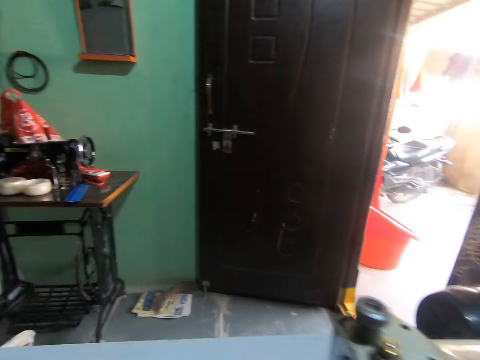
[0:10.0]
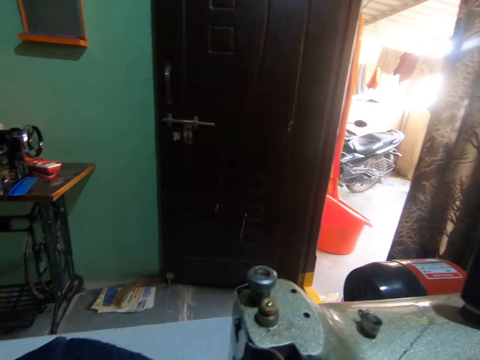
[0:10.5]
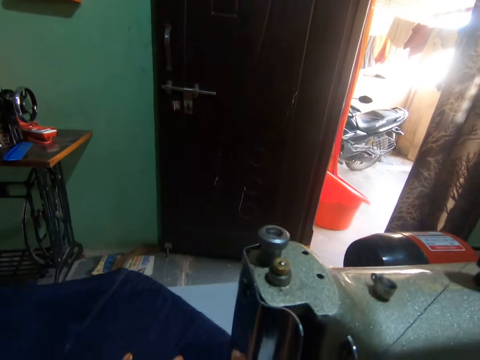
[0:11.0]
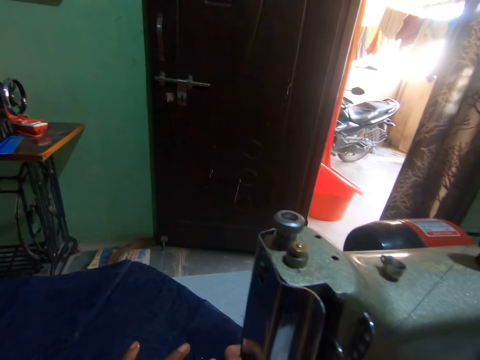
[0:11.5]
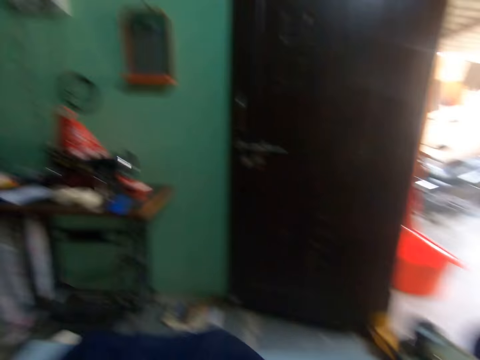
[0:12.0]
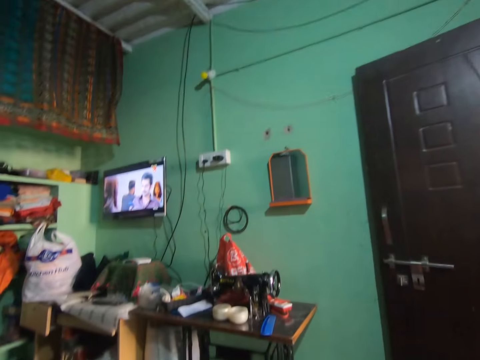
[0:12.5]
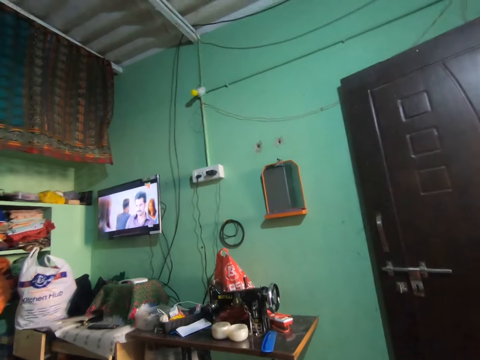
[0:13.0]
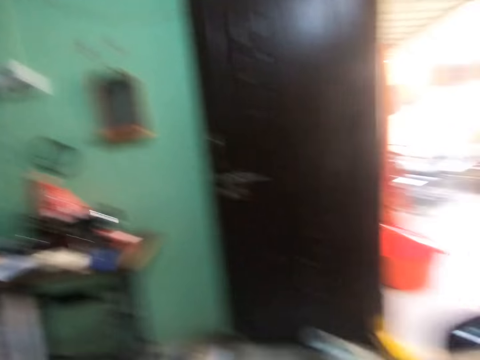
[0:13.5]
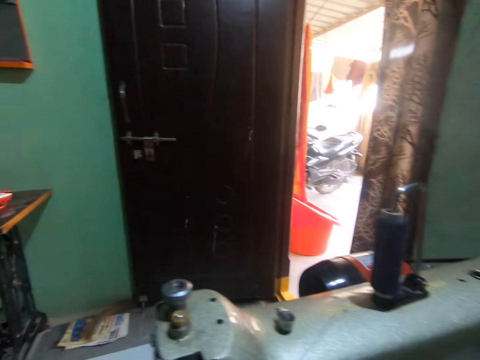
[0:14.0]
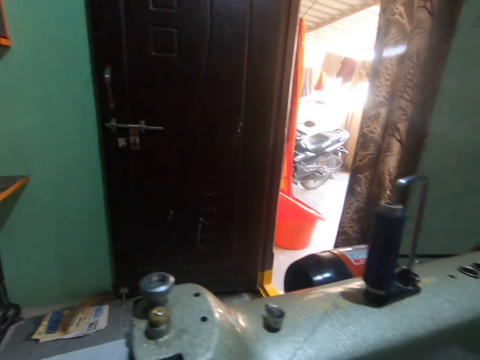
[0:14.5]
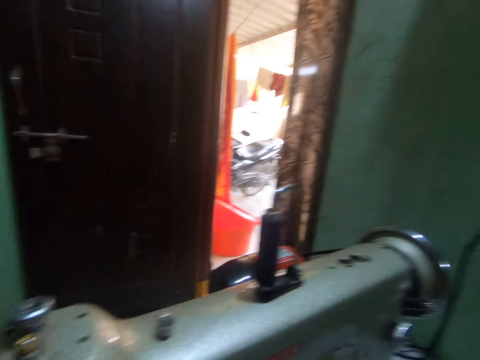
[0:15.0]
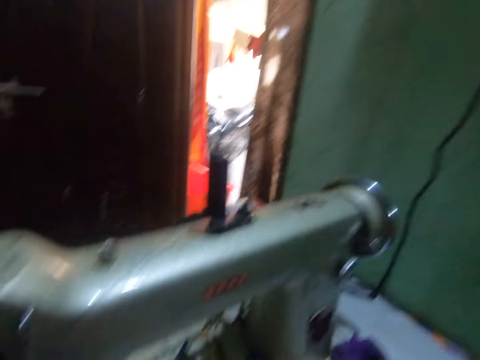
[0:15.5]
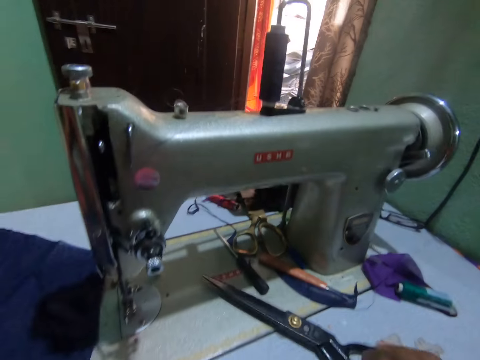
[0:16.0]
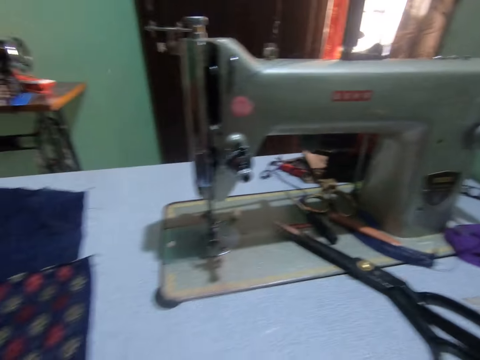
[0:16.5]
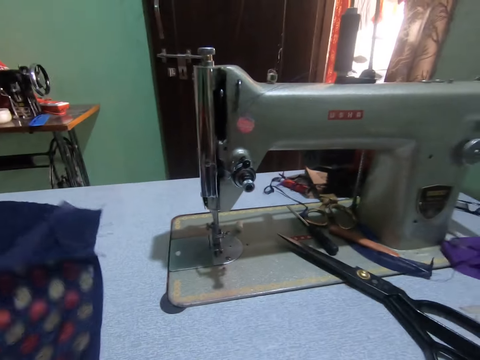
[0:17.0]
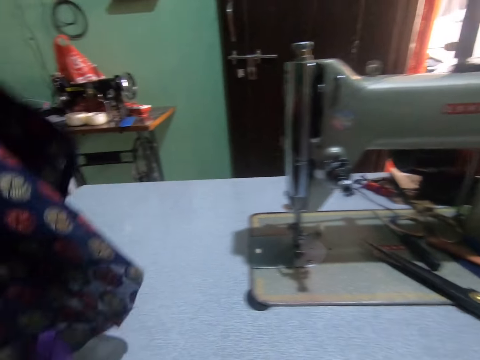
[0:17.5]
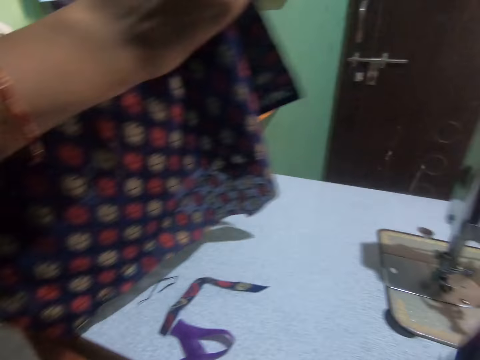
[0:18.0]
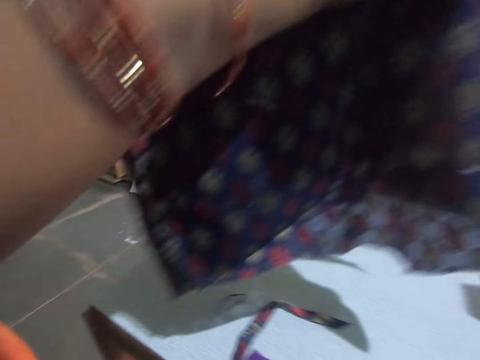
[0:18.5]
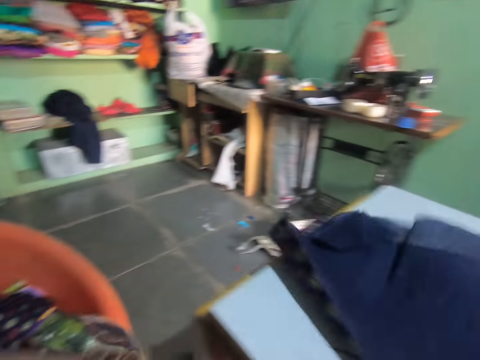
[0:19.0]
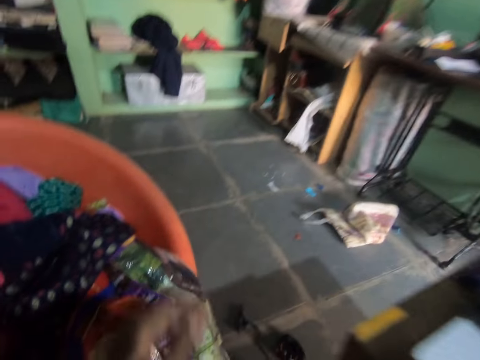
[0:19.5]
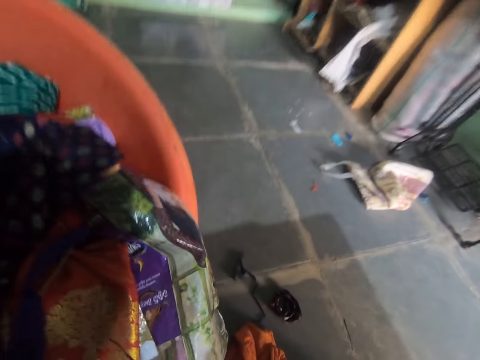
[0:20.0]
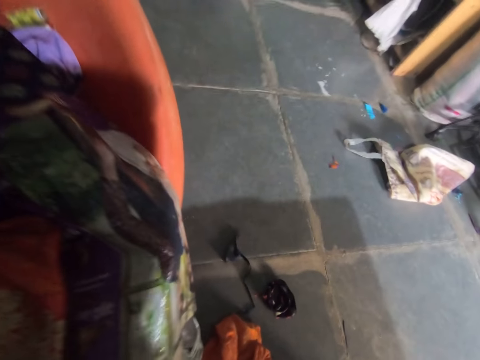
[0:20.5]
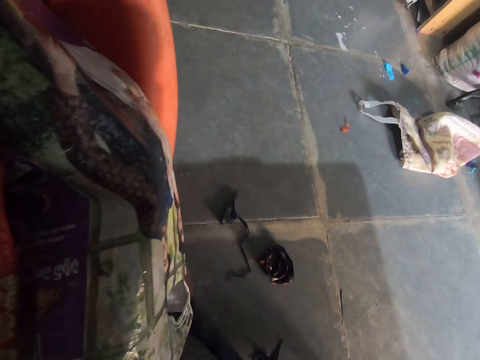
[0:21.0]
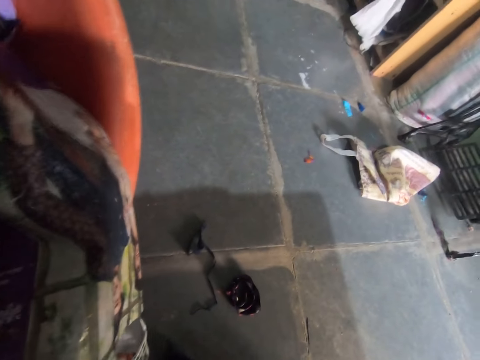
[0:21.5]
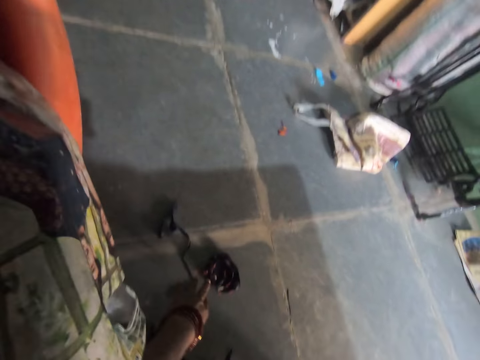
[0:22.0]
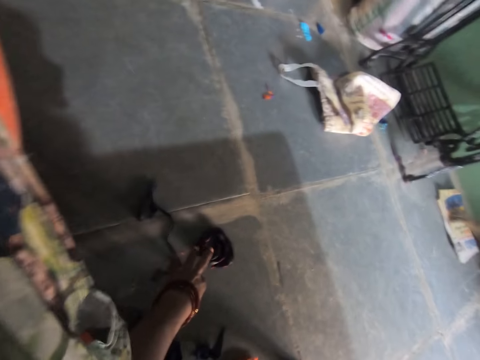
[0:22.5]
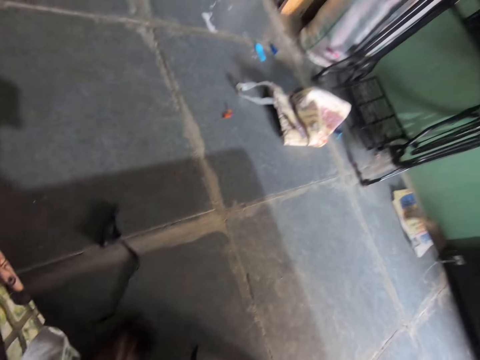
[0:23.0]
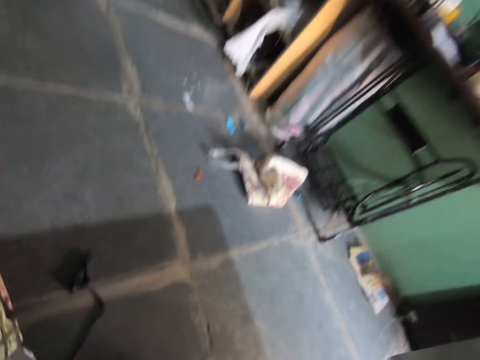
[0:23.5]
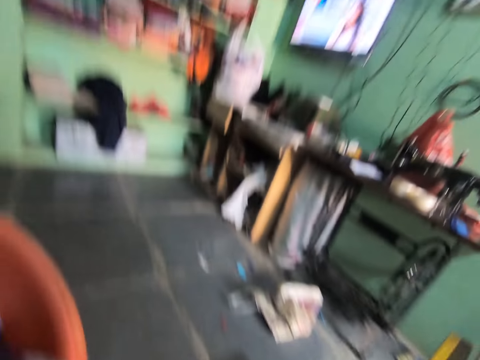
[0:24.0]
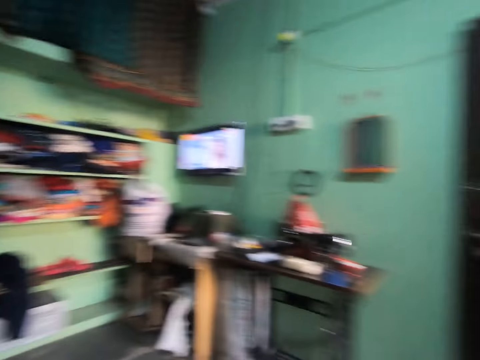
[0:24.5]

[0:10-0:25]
The camera wearer moves a fabric on the table of a sewing machine with her left hand. She moves the pressure bar lifter of the sewing machine with her right hand. She drops scissors on the table of the sewing machine with her left hand. She moves the fabric on the table of the sewing machine with her left hand. She raises the fabric from the table of the sewing machine with her left hand. She places the fabric on the table of the sewing machine with her left hand. She pushes away a pink fabric on the floor with her left hand. She picks up a roll of fabric from the floor with her right hand. She picks up a cable.

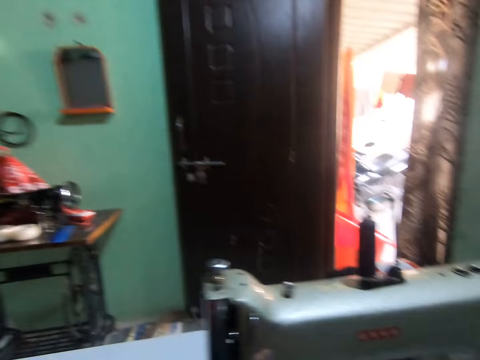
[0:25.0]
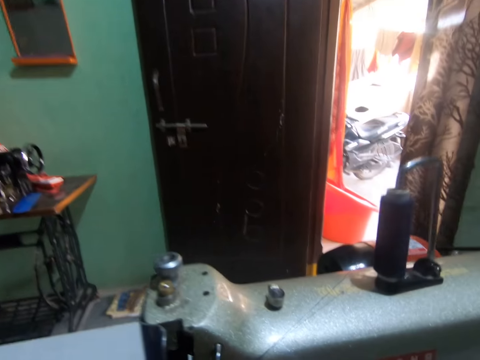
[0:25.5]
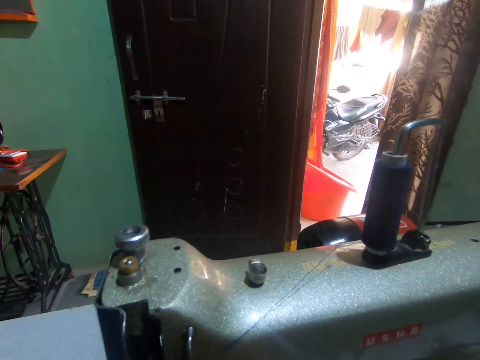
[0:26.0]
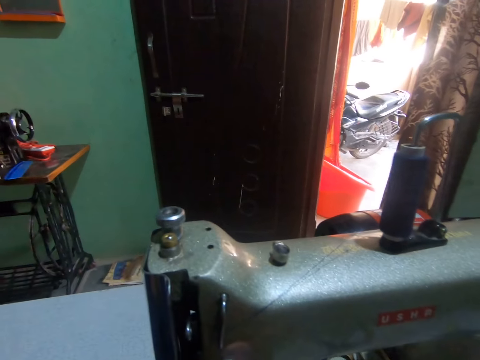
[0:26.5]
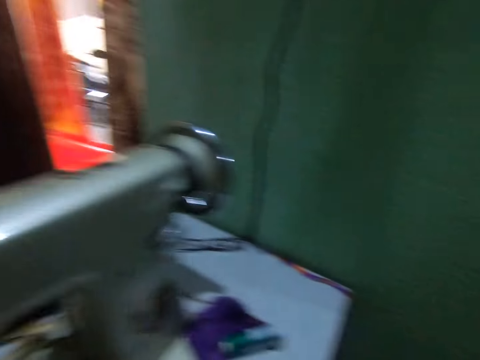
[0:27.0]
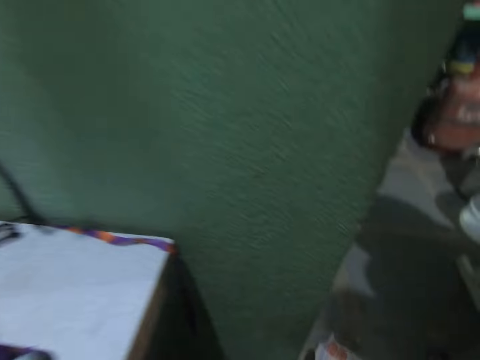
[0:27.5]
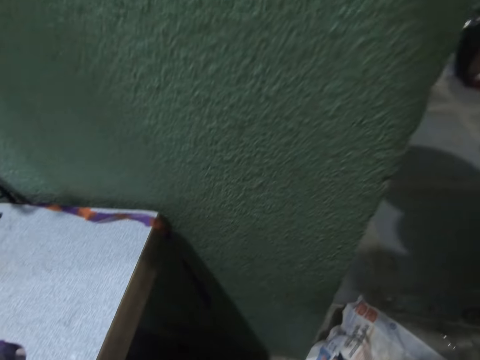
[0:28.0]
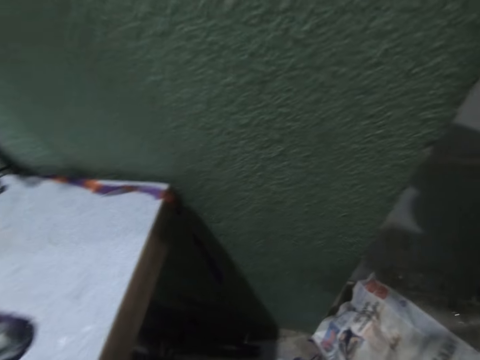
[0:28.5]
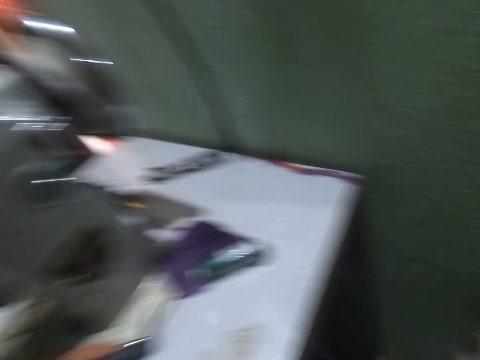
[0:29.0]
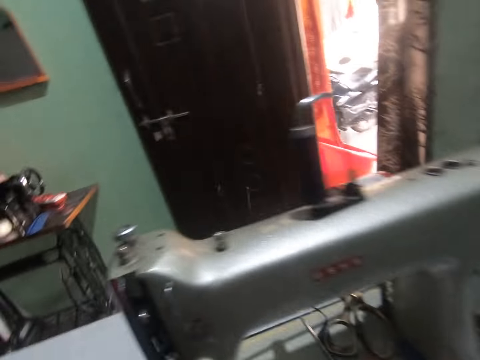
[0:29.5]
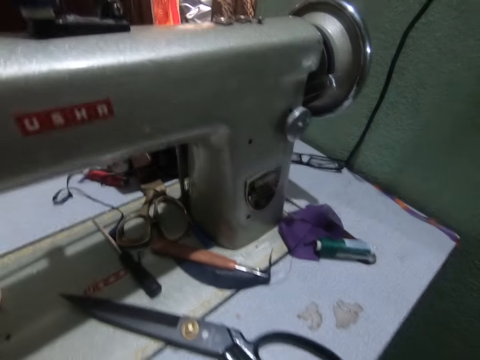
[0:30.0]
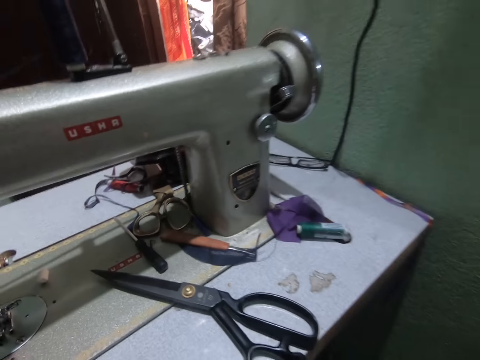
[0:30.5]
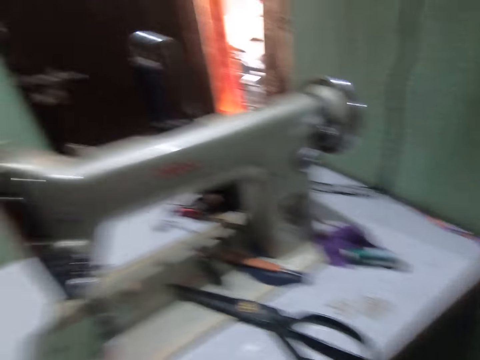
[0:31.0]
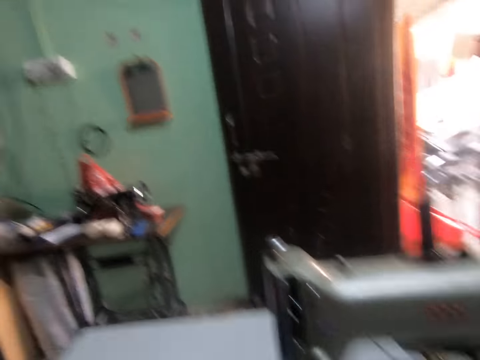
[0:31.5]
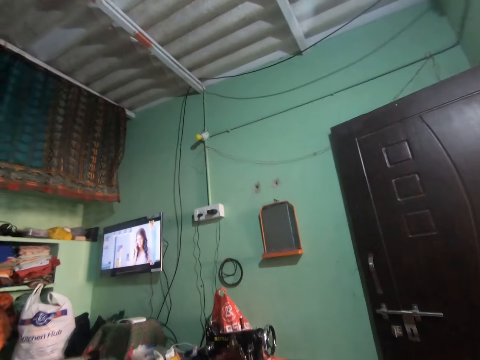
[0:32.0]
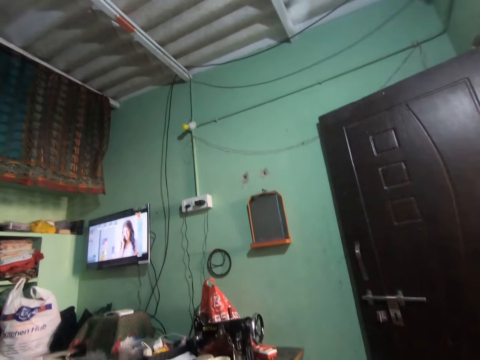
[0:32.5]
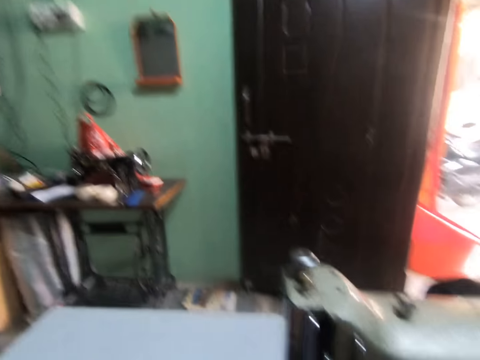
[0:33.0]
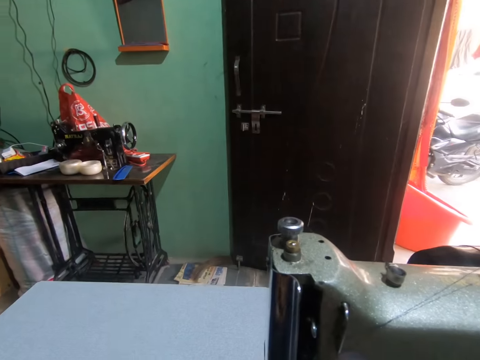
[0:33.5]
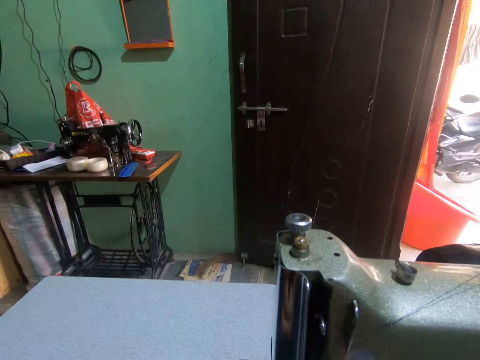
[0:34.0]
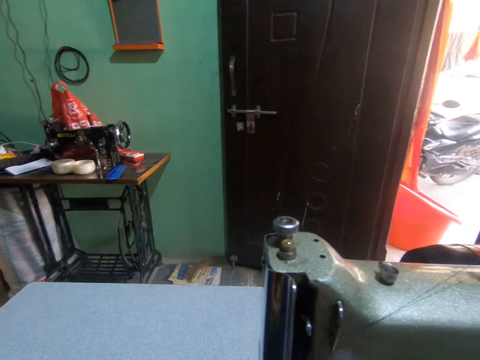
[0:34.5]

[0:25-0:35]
The camera wearer looks around.
